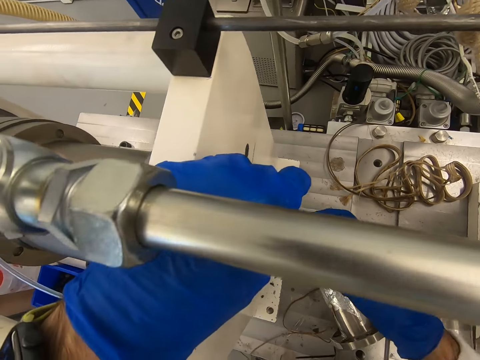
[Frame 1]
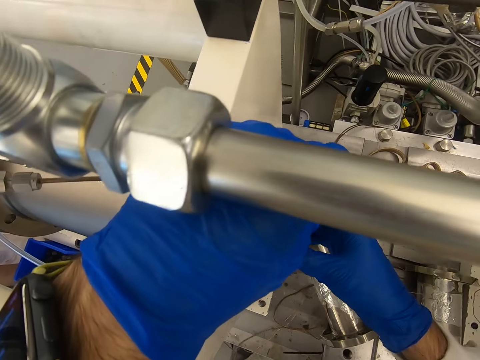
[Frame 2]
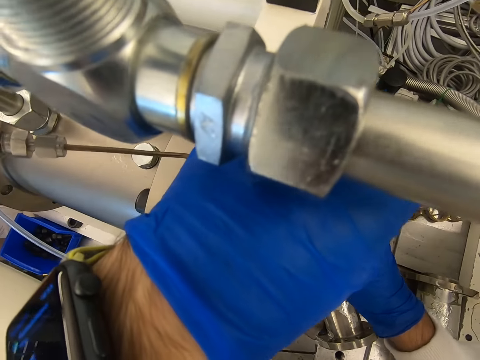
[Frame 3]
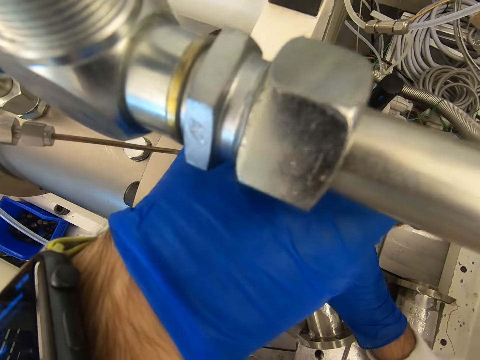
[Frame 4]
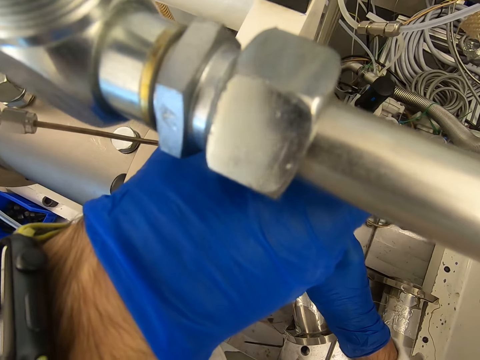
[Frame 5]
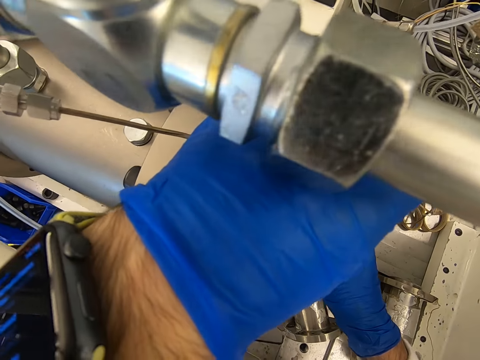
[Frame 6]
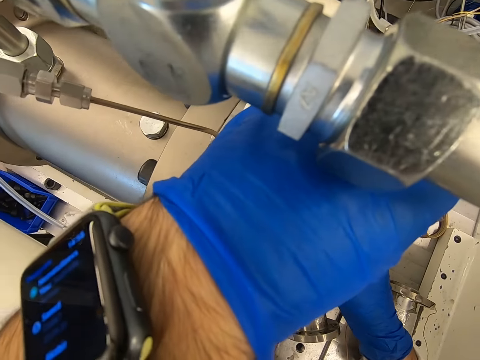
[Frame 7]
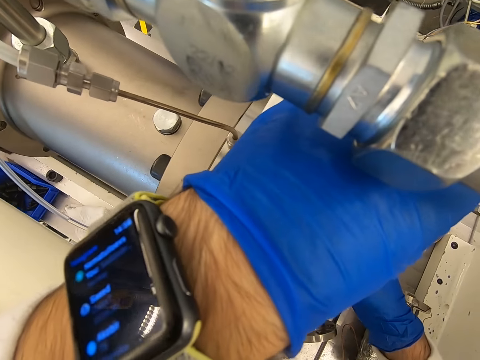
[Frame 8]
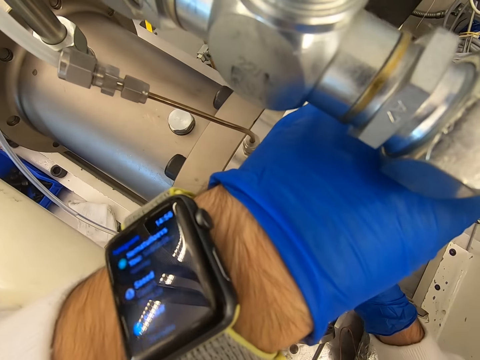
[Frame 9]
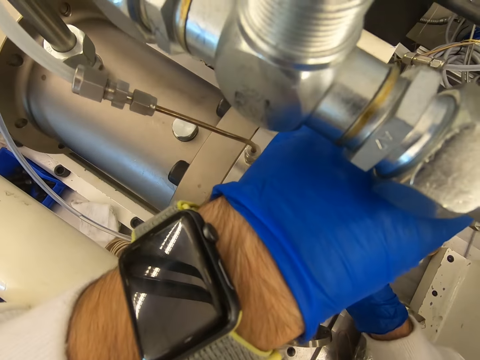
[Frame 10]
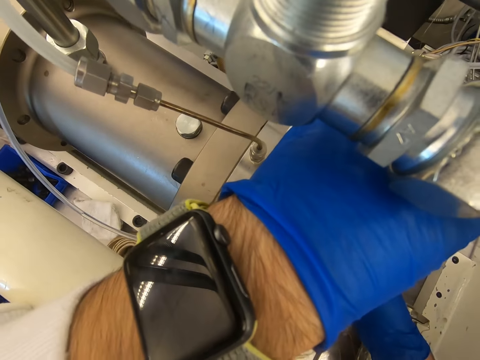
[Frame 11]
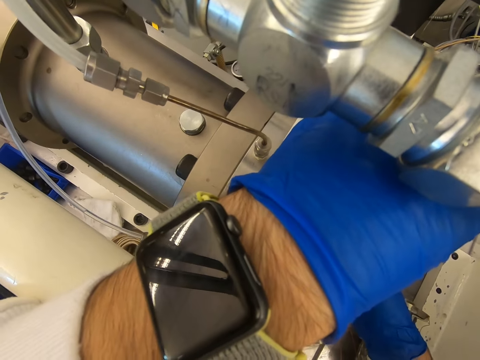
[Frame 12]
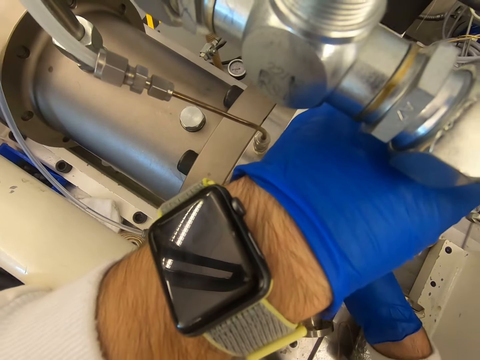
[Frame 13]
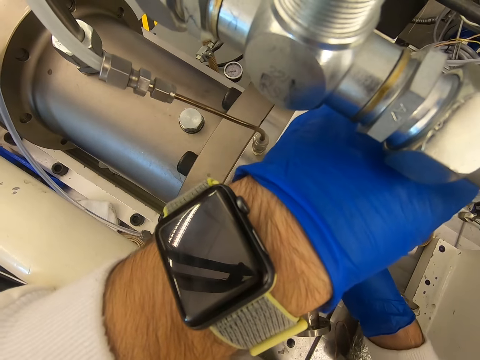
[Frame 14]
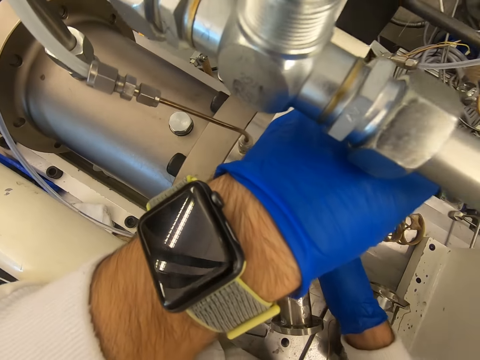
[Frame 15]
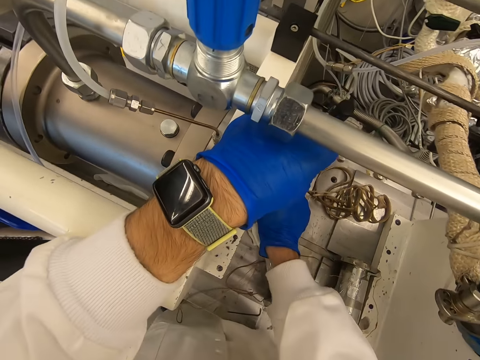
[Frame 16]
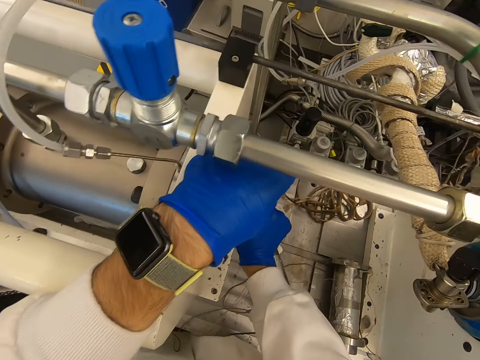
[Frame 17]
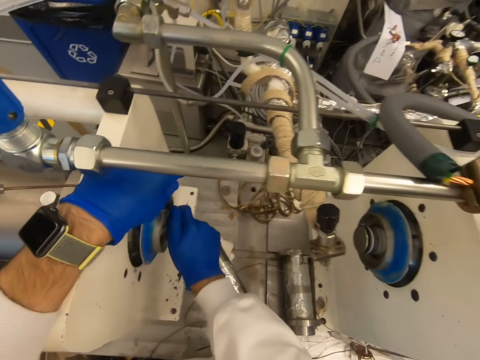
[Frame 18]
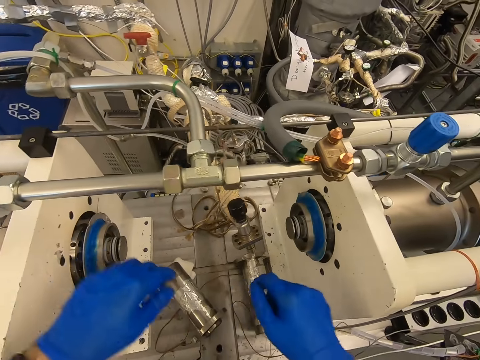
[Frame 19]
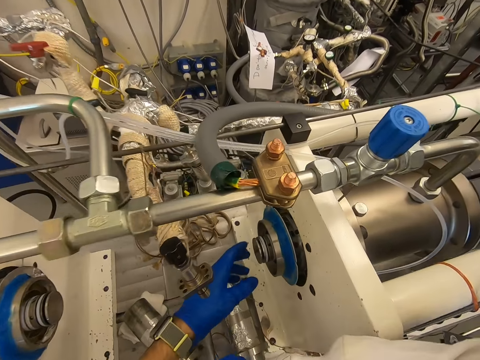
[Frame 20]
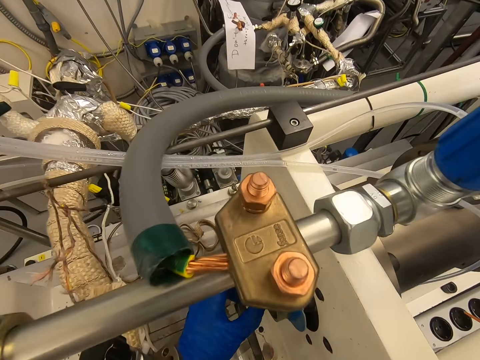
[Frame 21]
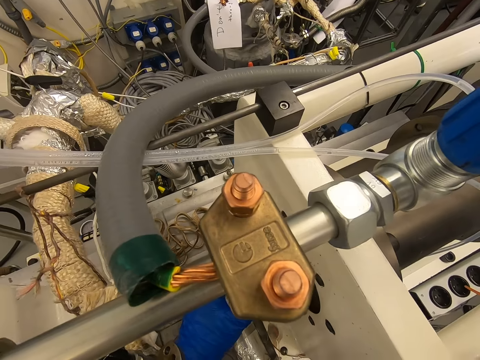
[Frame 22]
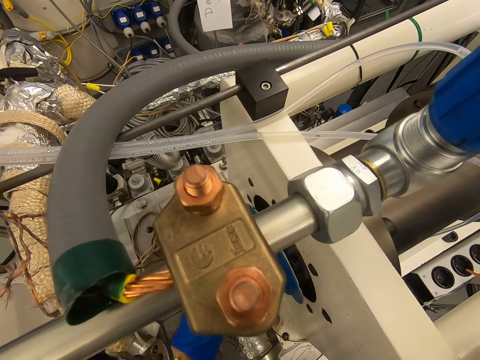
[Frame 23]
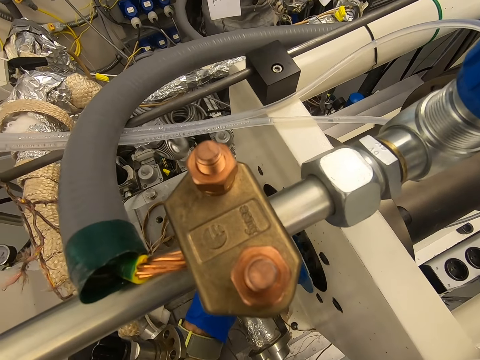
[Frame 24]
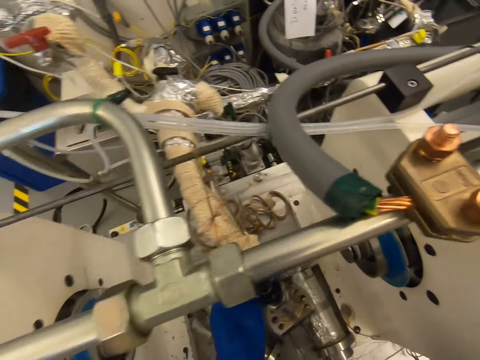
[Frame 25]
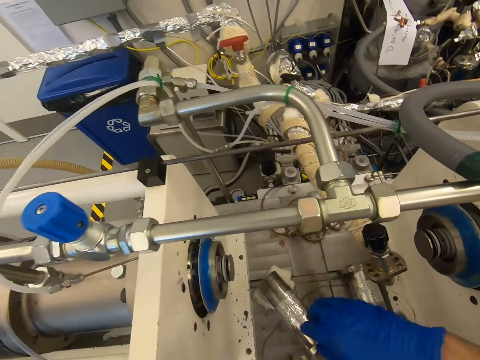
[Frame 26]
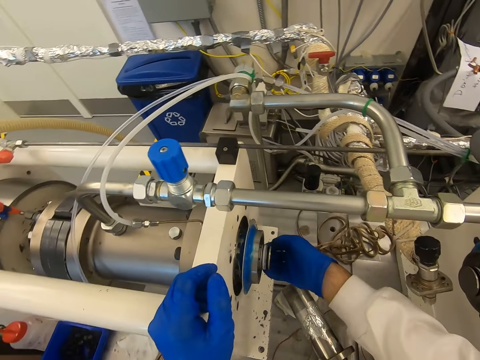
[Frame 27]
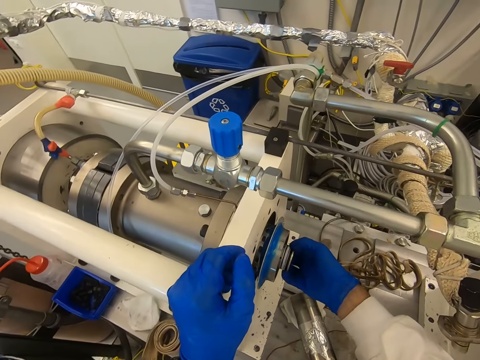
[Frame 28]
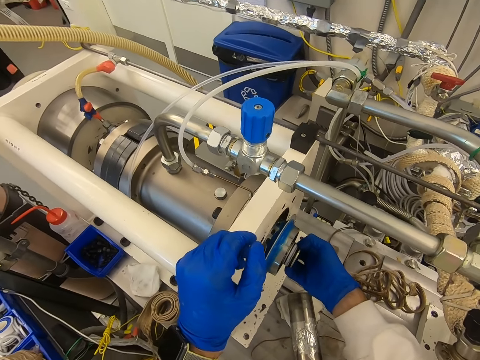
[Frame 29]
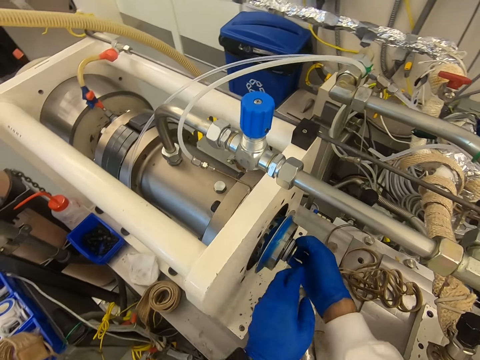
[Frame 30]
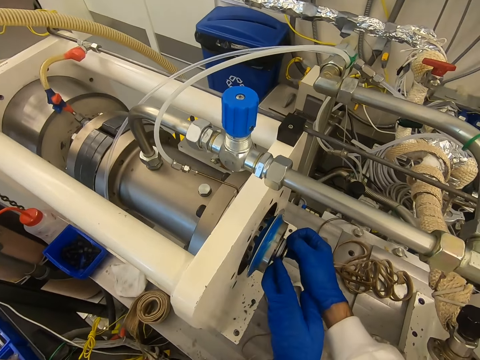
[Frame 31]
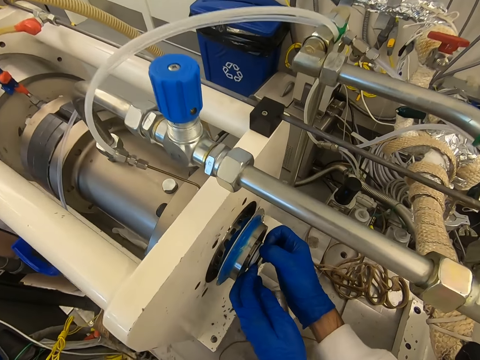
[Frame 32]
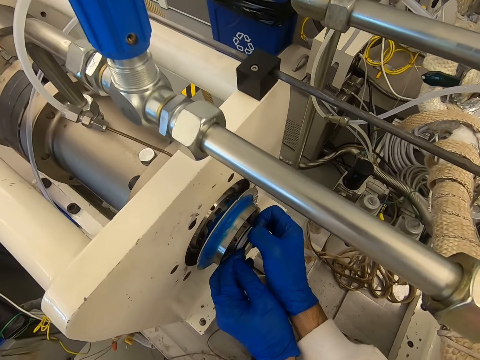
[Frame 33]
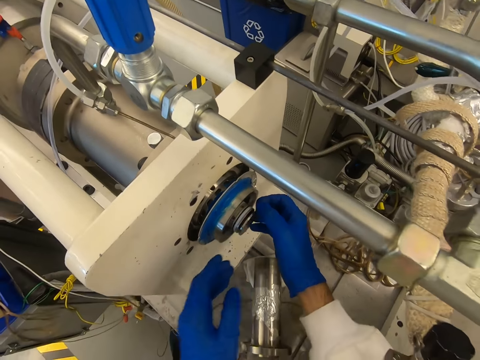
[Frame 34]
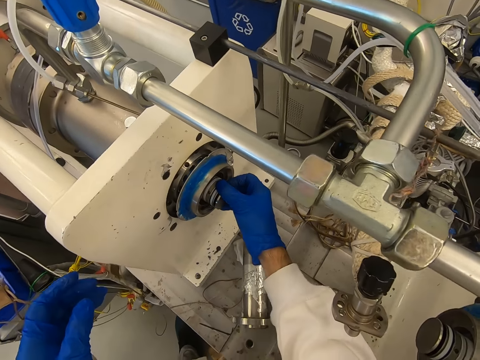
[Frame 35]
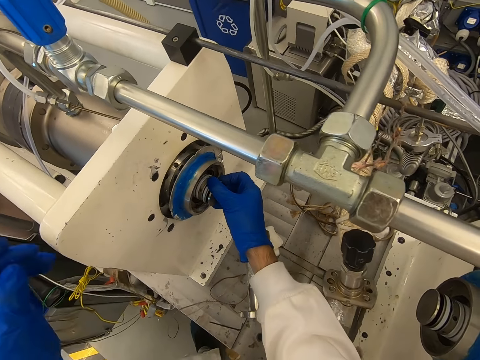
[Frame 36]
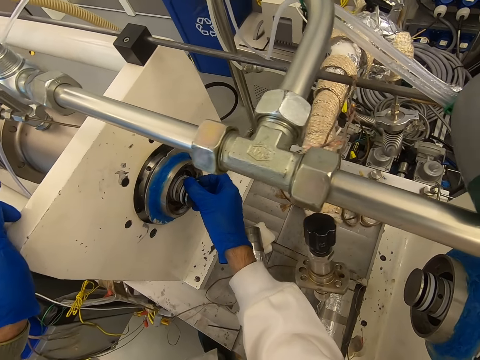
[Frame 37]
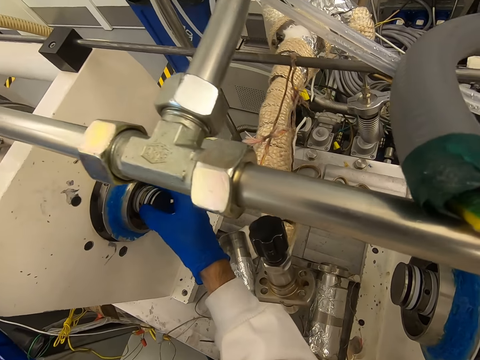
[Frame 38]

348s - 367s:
The camera wearer removes the hands from something. They touch something with the left hand. They look at the bolts. They move the hand to something. They try to open something. They pull something. They remove the left hand from something.

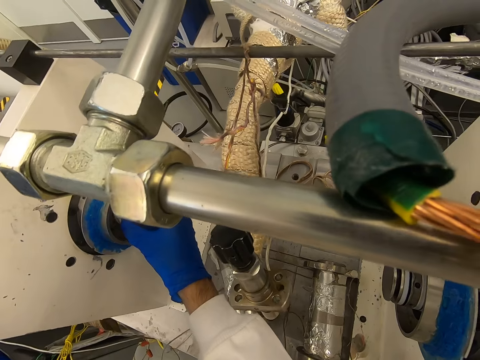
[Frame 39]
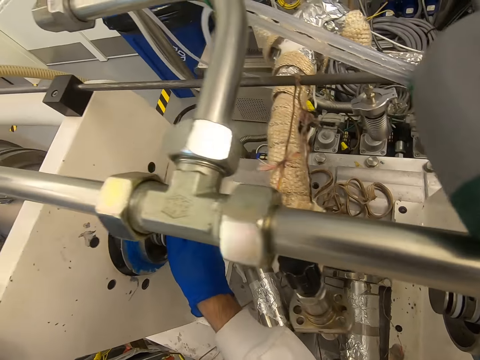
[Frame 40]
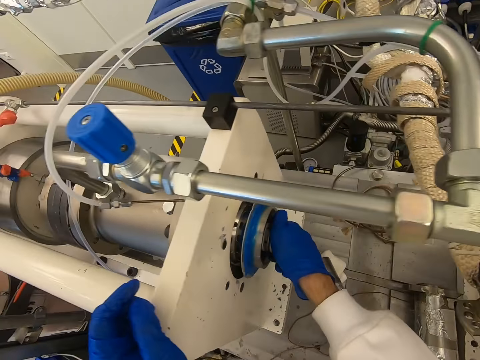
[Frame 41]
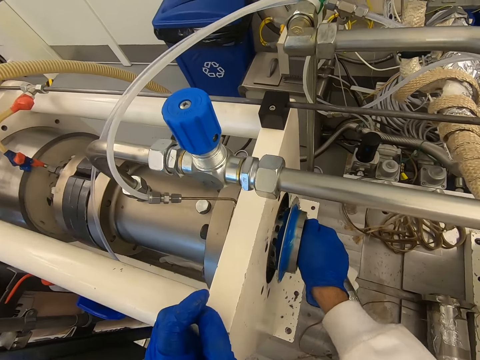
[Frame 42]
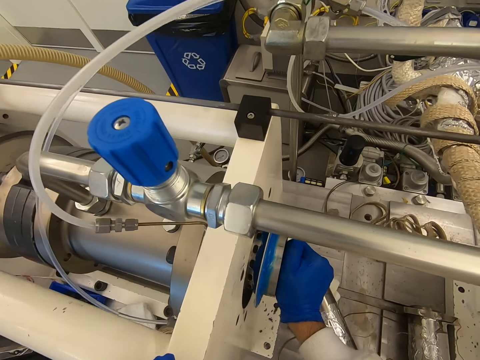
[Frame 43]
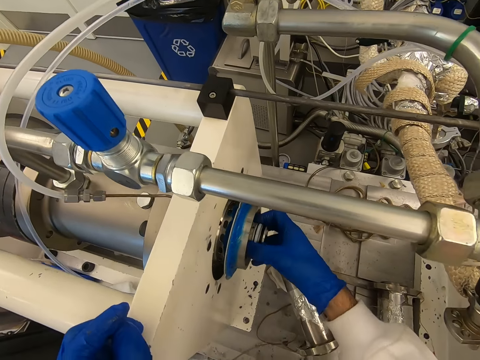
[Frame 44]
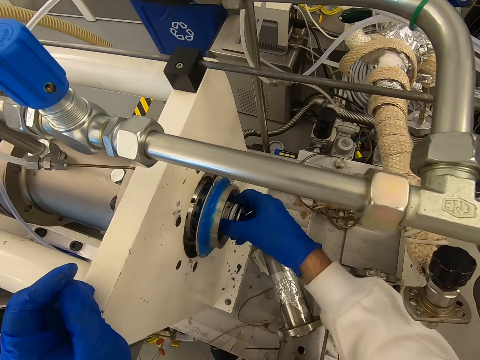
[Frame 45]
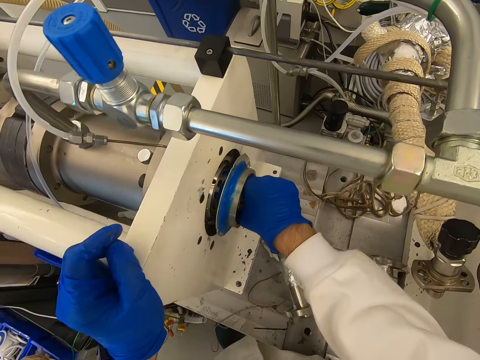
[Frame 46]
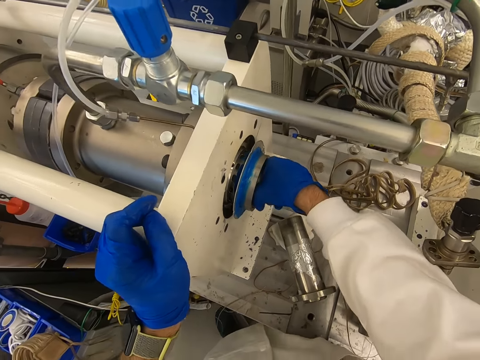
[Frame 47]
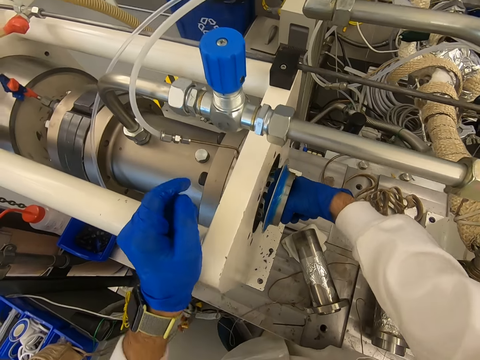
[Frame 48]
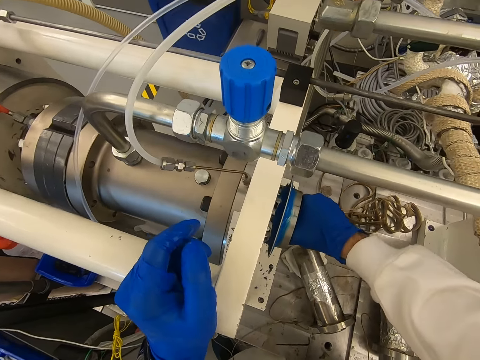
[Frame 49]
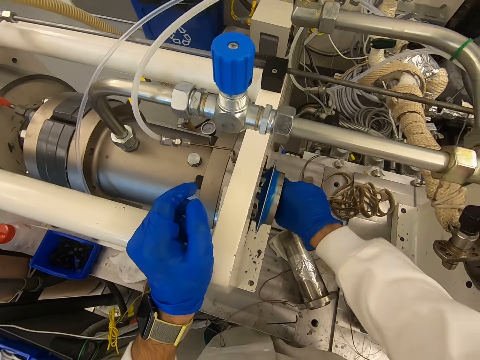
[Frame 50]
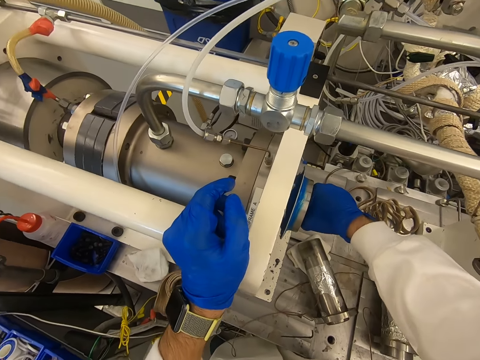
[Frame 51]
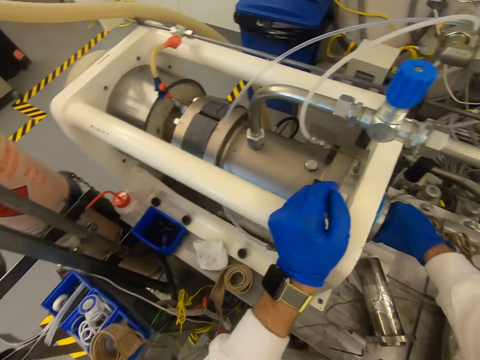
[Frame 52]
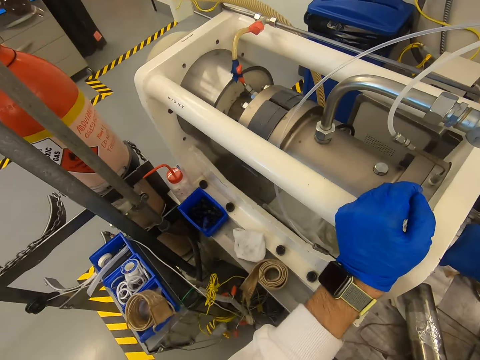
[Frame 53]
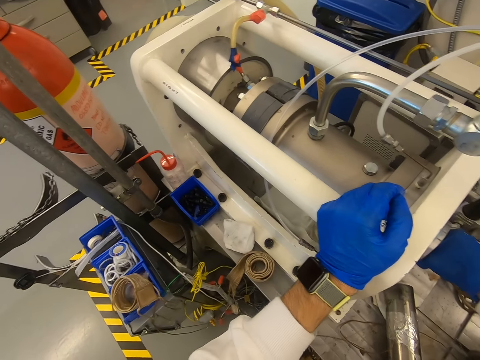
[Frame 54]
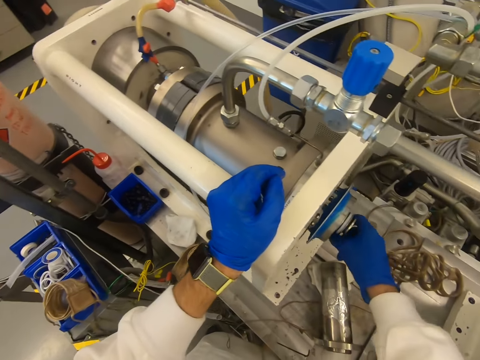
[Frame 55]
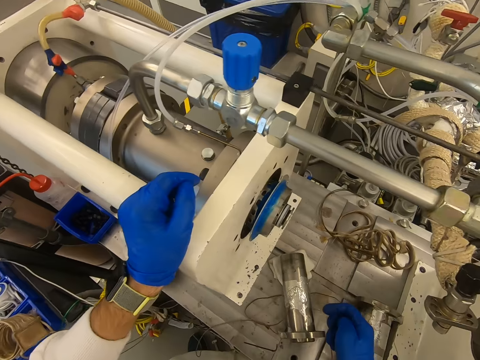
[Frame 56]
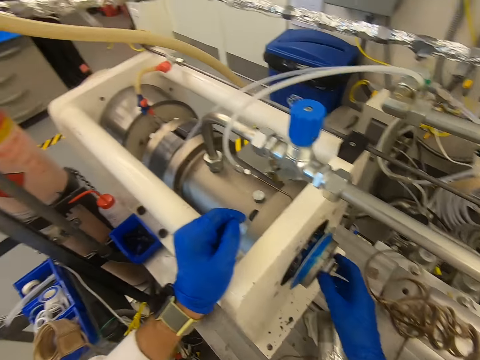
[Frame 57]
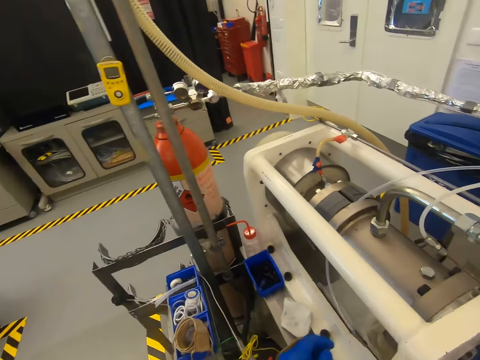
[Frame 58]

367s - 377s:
The camera wearer tries to open something. They remove the hand from something. They move the hand to something.
